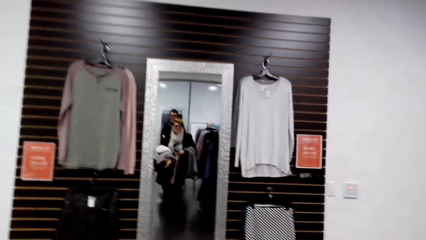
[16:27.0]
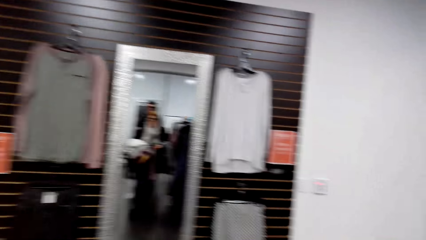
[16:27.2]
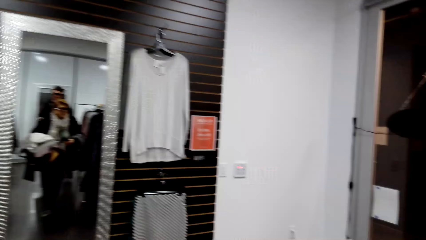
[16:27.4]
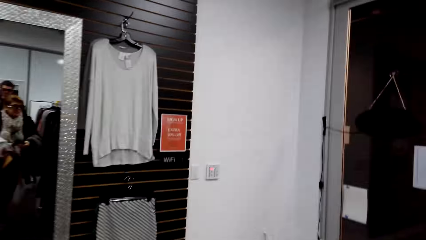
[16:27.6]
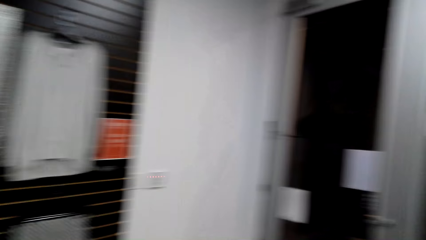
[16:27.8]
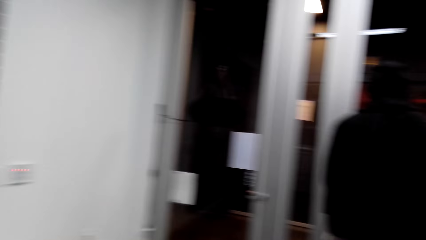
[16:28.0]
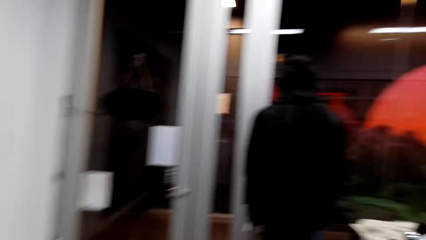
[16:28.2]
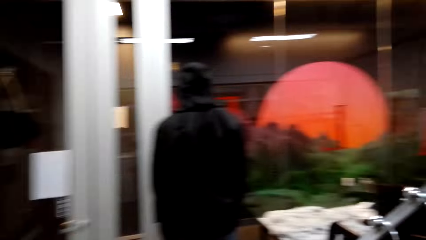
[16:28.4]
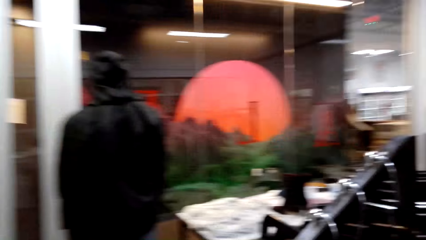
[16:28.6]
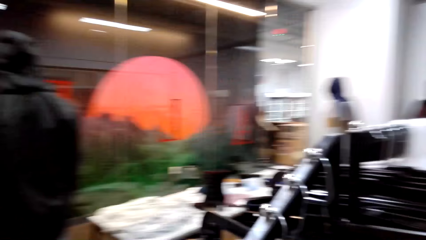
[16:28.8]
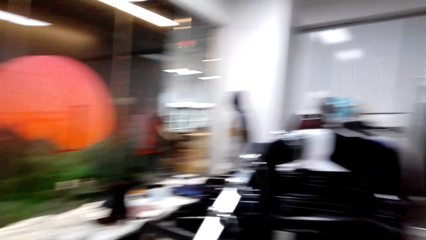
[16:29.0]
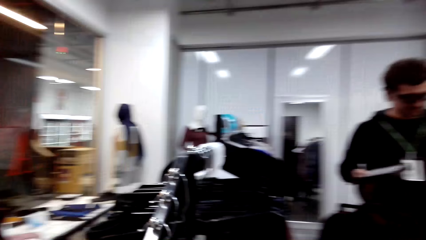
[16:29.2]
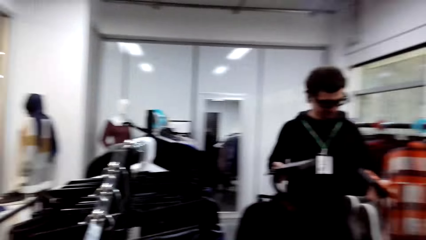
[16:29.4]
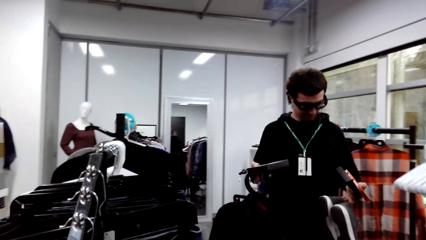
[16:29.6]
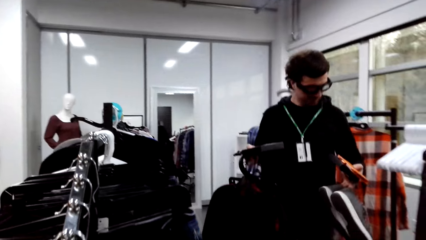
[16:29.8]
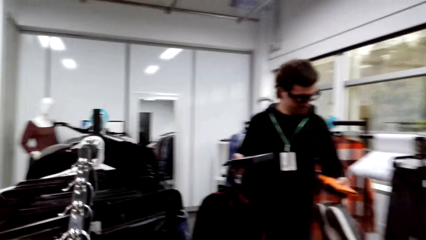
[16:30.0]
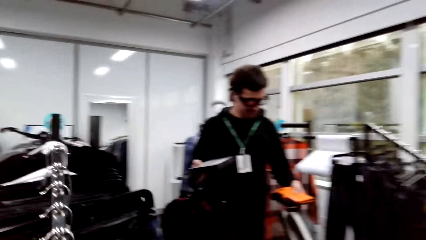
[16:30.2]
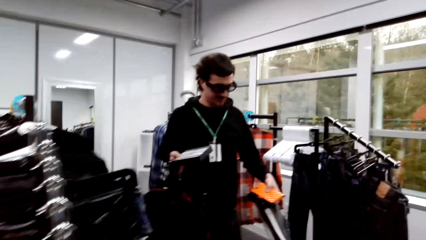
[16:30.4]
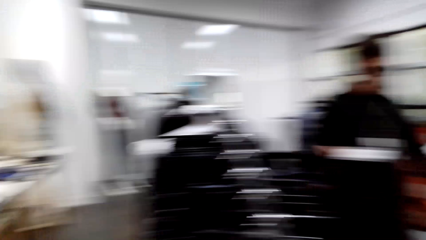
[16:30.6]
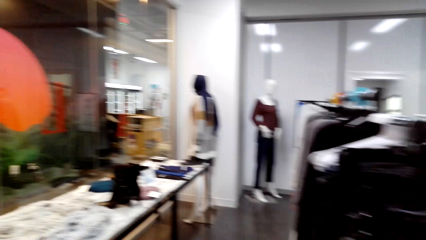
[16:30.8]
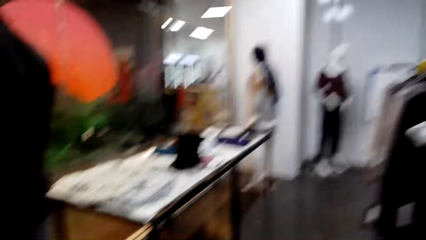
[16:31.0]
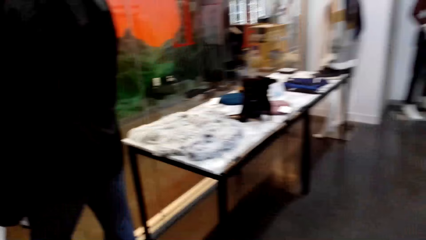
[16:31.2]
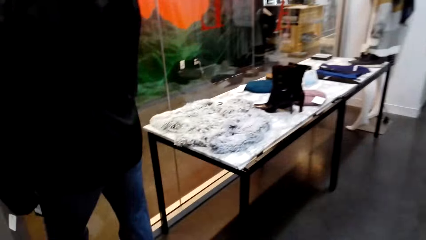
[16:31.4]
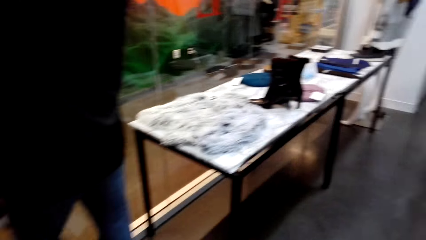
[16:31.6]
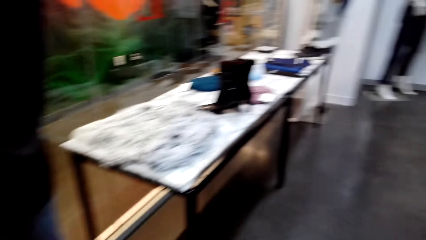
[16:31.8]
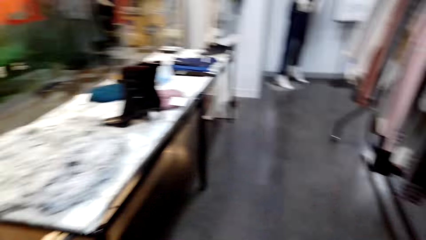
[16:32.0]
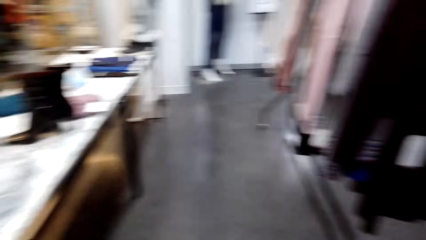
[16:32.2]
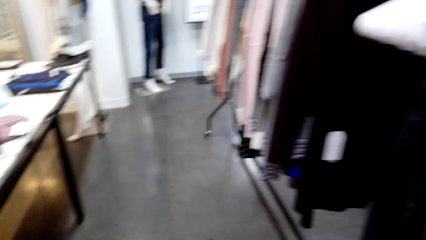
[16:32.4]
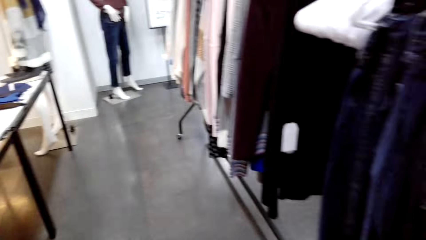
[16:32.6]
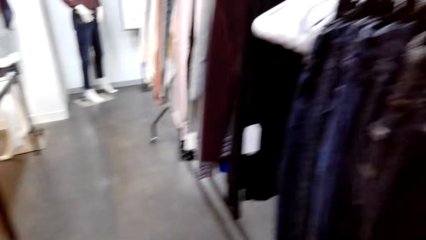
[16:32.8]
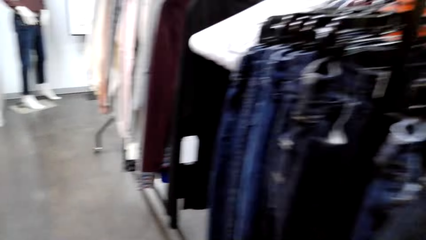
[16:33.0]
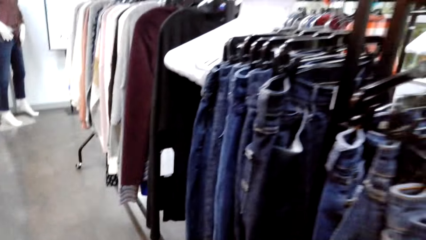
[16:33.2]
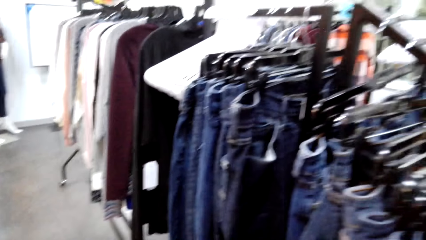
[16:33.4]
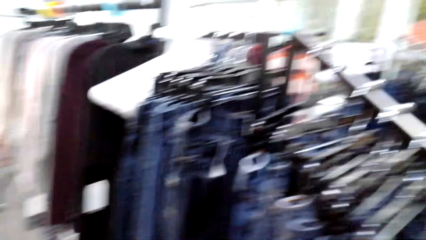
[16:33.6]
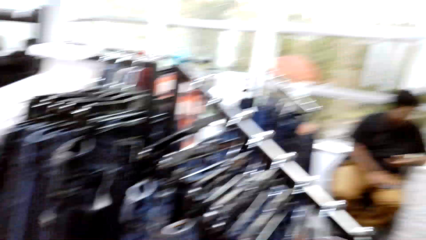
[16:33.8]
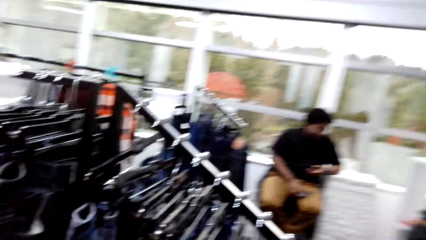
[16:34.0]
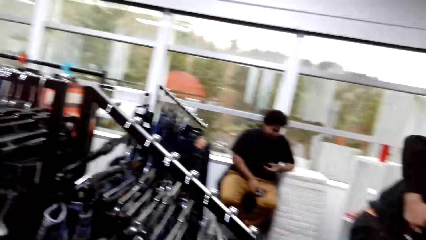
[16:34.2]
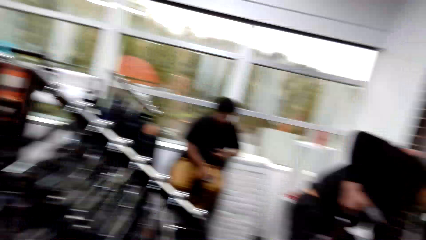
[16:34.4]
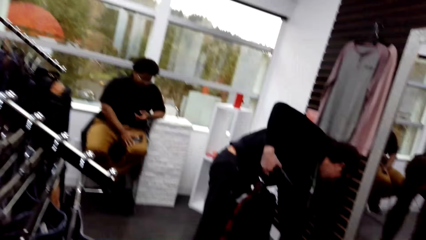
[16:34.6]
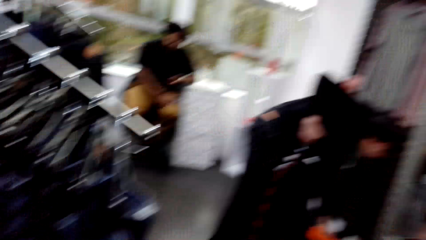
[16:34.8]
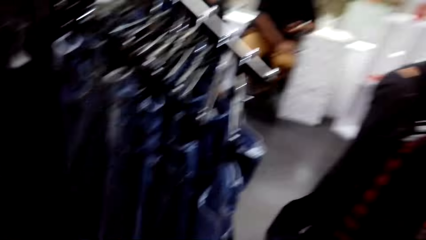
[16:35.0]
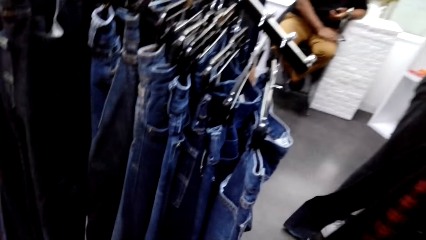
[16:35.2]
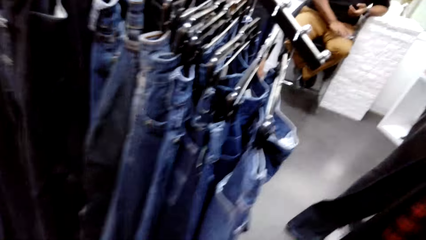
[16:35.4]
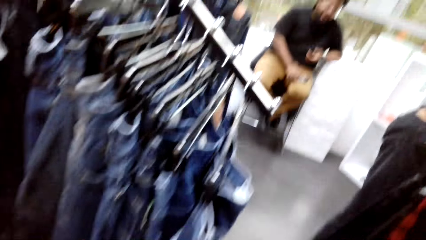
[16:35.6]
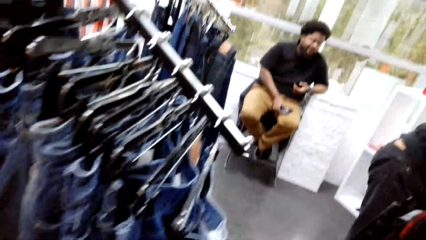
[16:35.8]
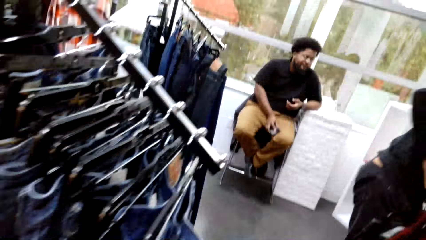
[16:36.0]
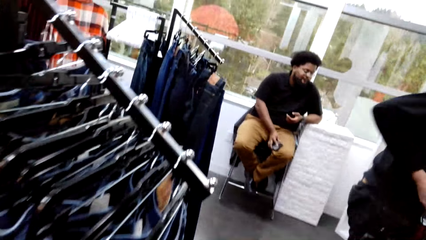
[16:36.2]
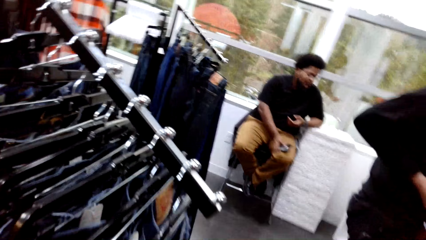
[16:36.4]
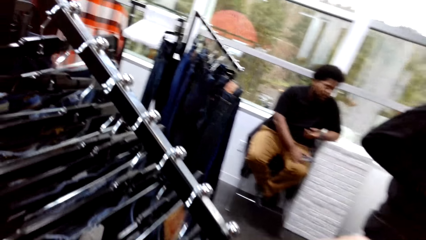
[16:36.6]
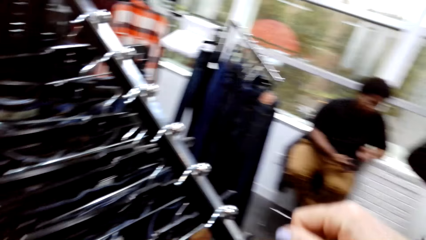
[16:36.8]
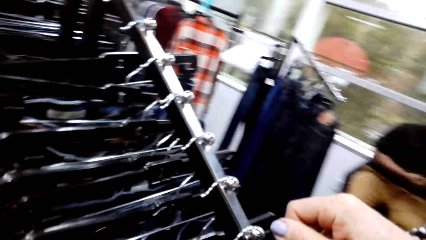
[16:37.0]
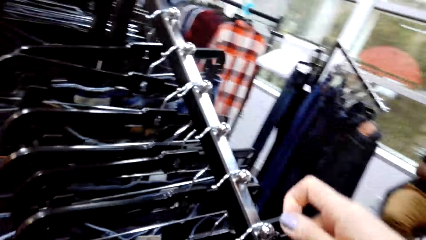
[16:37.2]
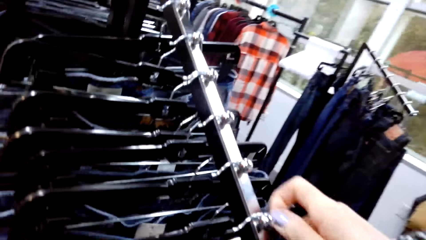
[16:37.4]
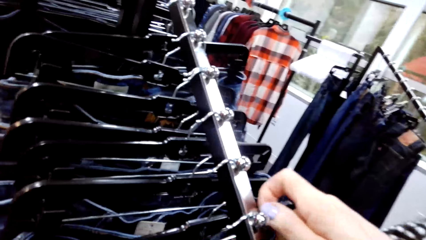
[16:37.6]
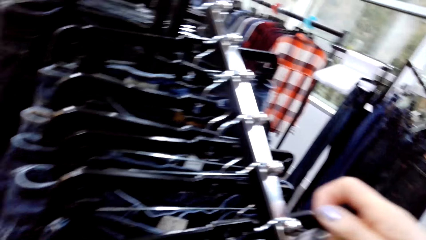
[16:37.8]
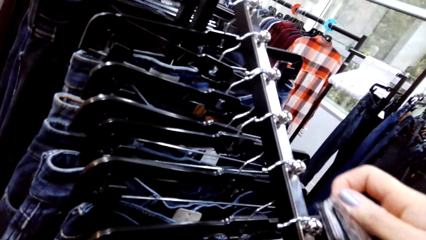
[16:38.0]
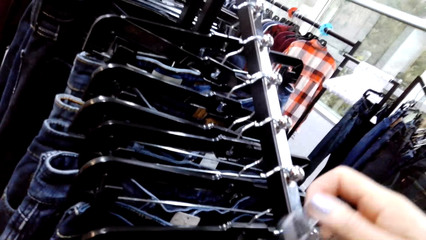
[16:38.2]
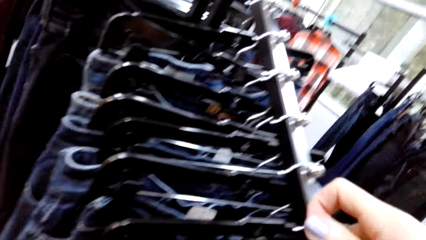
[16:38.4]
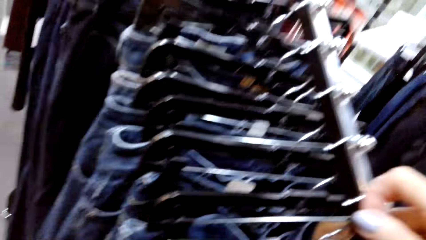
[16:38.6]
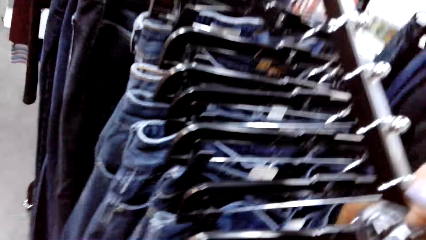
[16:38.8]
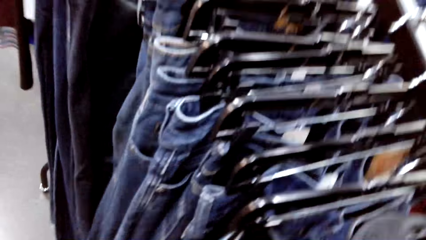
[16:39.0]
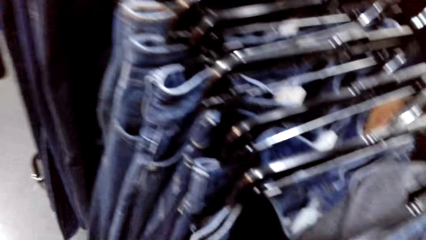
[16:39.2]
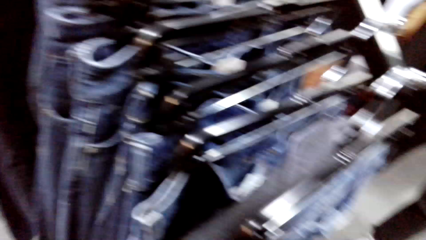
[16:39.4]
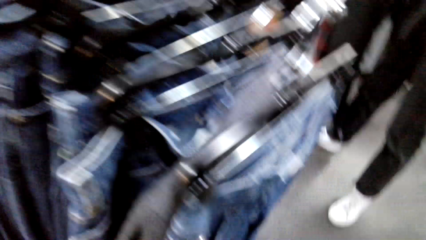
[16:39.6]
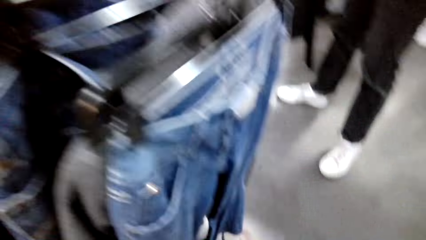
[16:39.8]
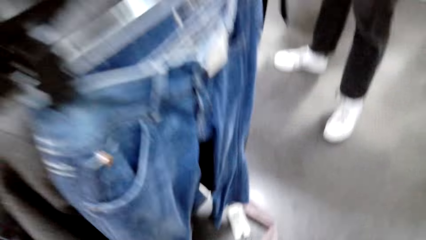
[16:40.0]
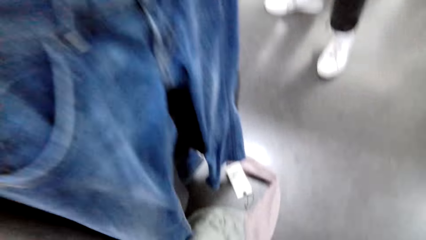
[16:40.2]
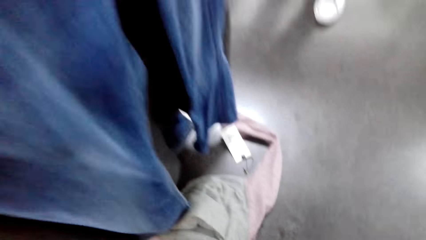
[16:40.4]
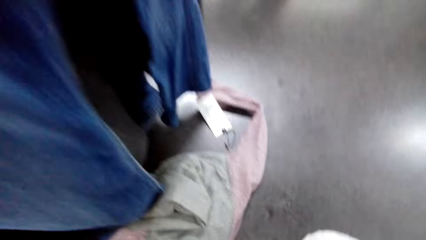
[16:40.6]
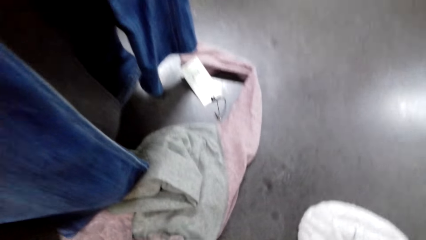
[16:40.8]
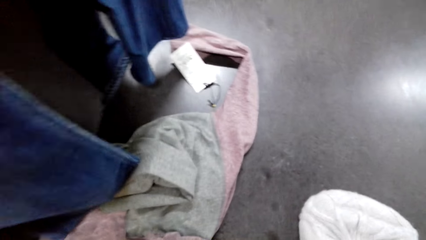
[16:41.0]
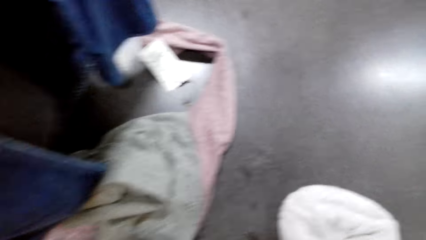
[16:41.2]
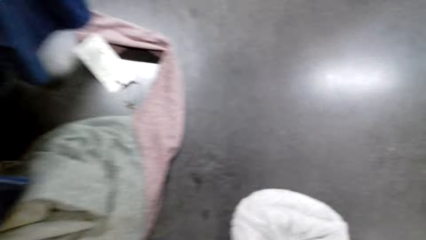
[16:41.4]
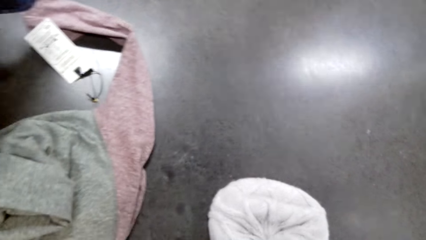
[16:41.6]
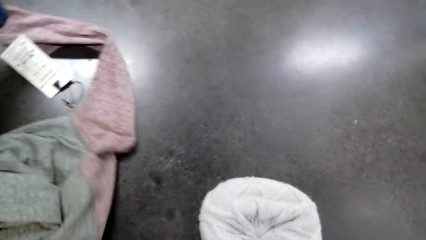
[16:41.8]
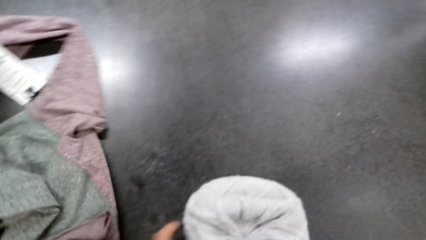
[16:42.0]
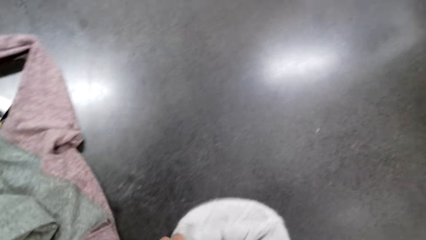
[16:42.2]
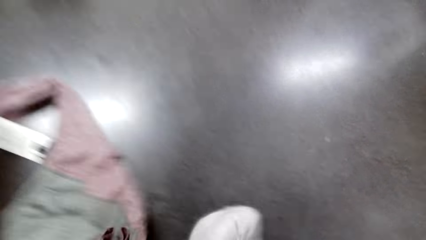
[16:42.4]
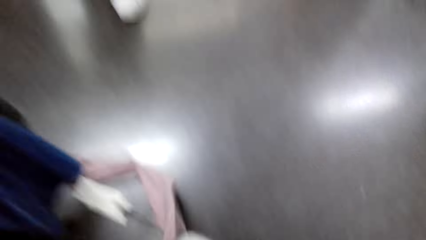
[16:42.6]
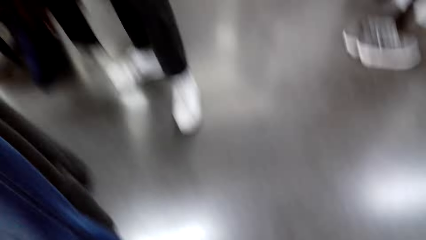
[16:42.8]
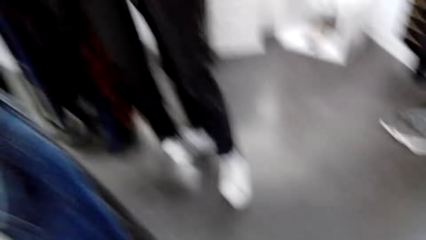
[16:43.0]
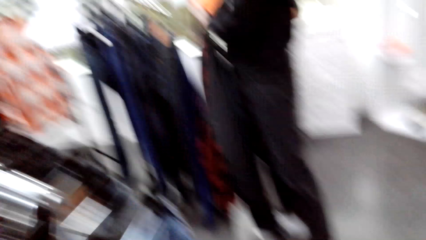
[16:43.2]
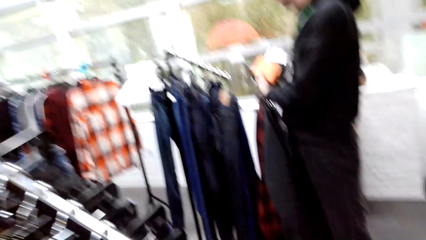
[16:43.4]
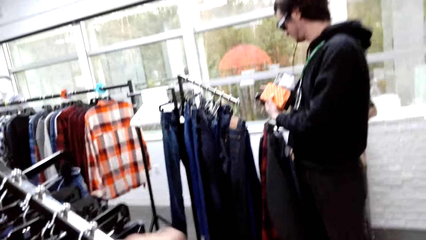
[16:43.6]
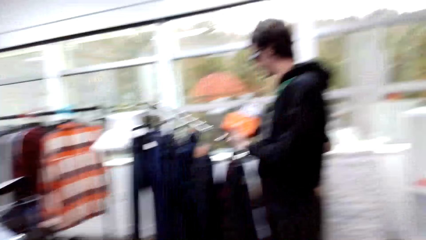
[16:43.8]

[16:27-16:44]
A male walks around the store. The camera wearer converses with the male. They walk around the store. Another male operates a phone with his hand. The camera wearer places pants on the rack. They drop a cloth. They converse with the first male. They pick up a t-shirt from the floor.
